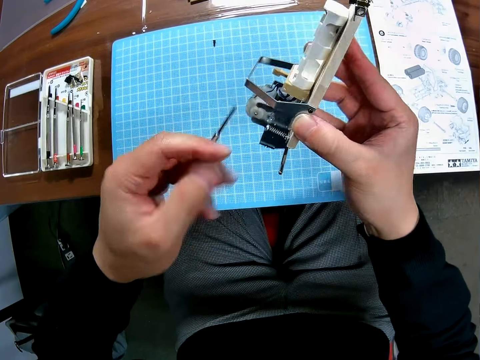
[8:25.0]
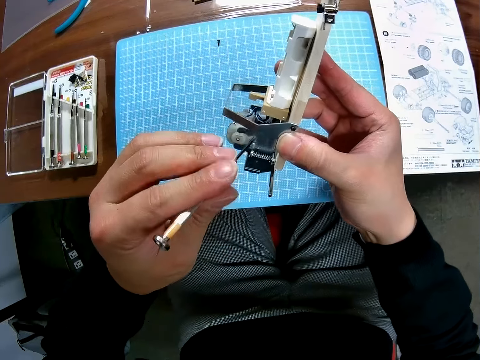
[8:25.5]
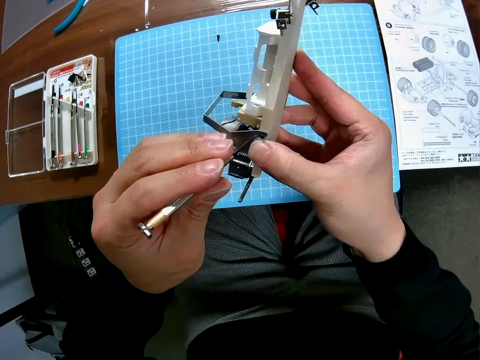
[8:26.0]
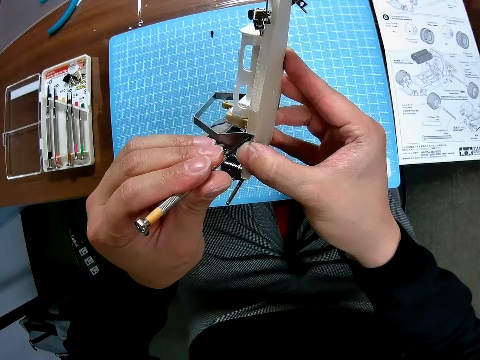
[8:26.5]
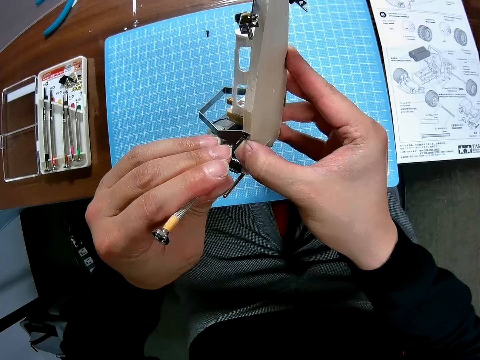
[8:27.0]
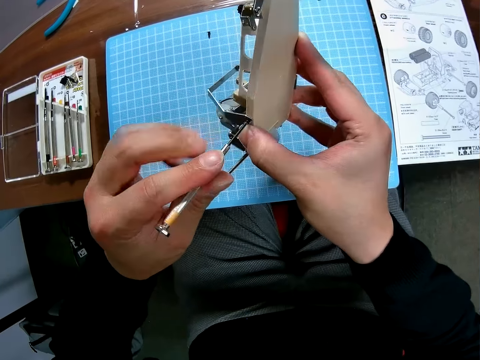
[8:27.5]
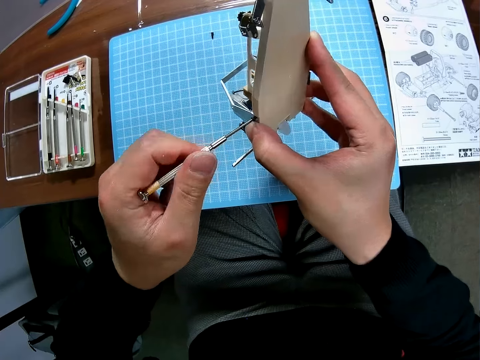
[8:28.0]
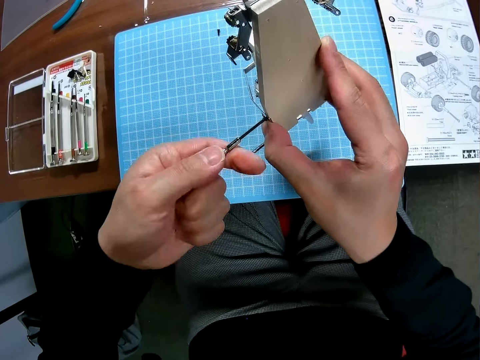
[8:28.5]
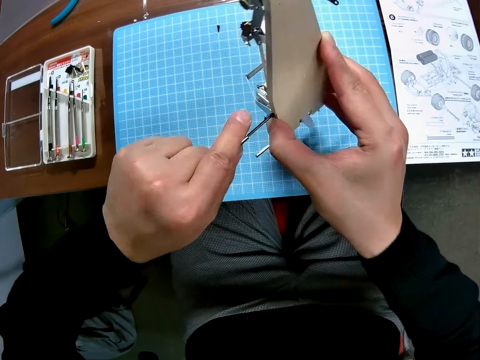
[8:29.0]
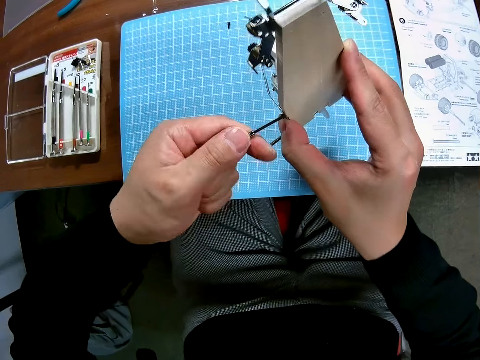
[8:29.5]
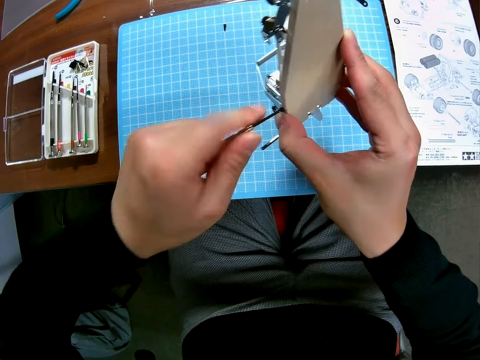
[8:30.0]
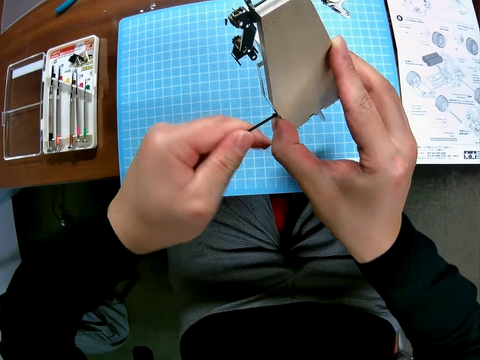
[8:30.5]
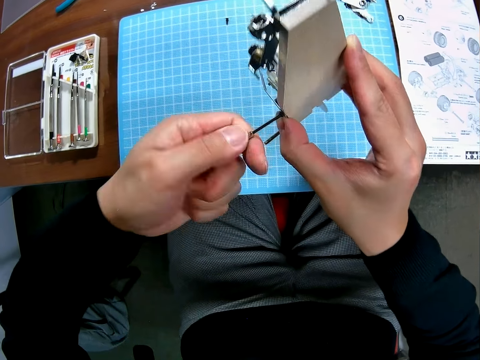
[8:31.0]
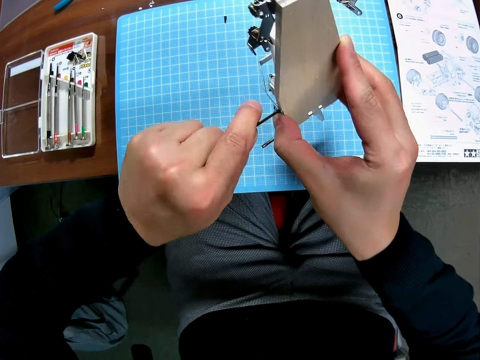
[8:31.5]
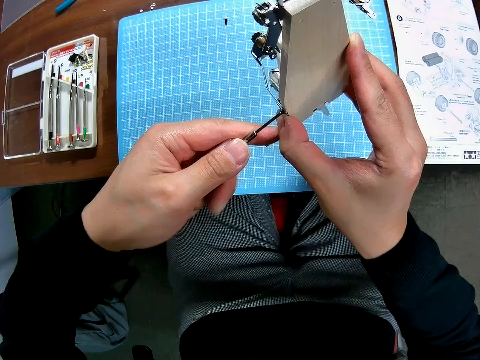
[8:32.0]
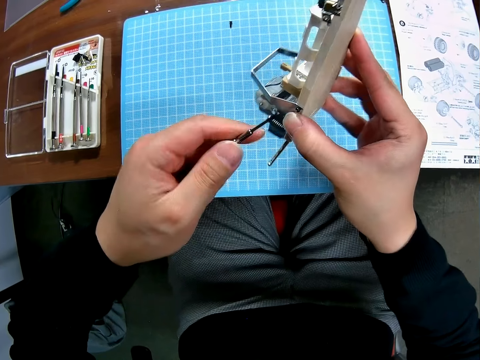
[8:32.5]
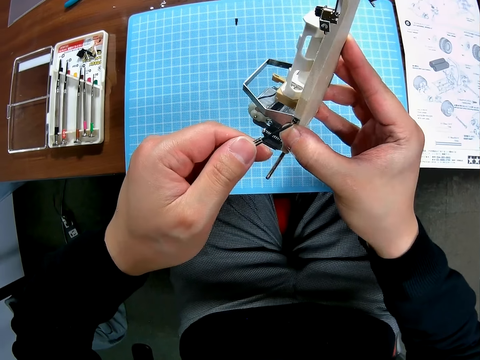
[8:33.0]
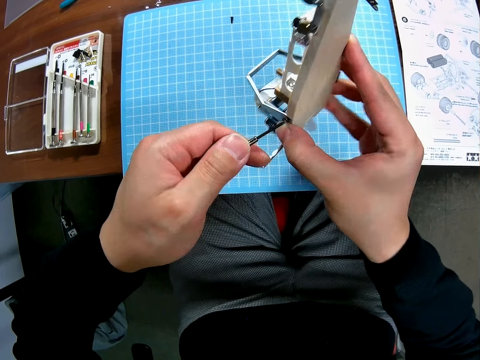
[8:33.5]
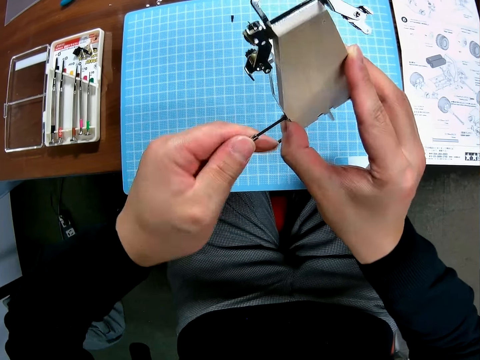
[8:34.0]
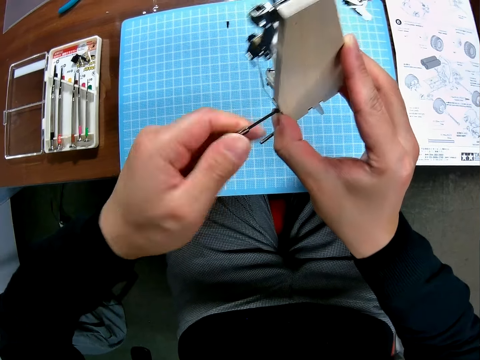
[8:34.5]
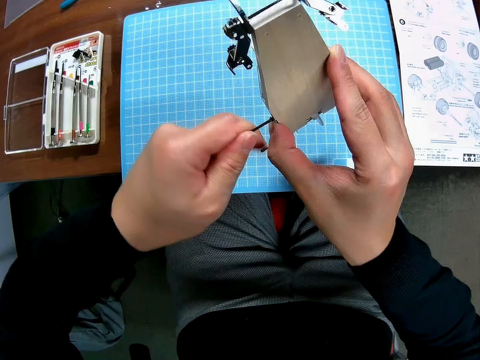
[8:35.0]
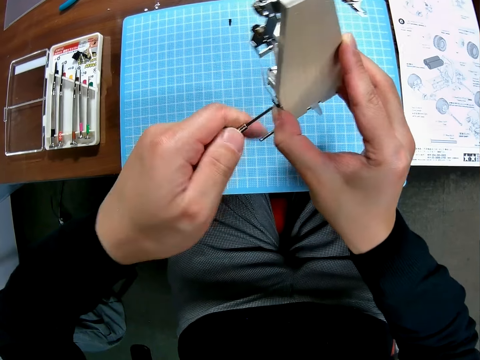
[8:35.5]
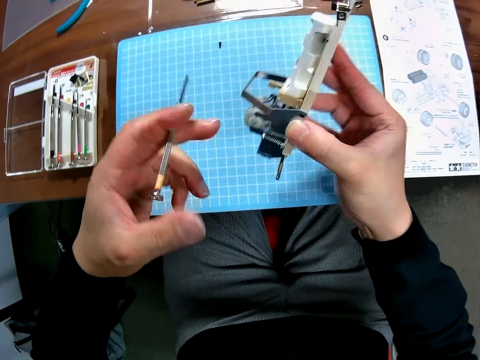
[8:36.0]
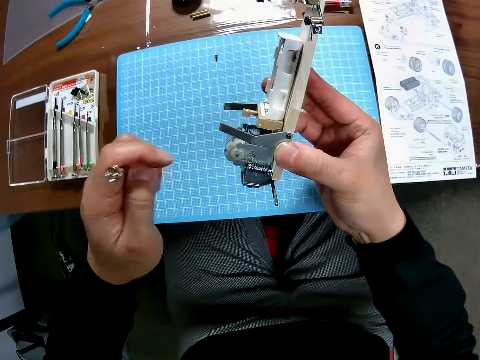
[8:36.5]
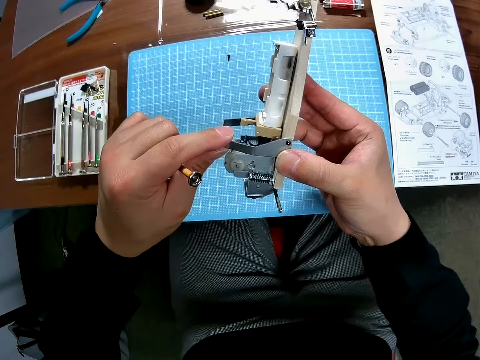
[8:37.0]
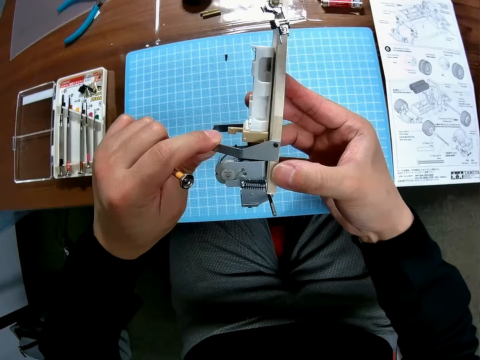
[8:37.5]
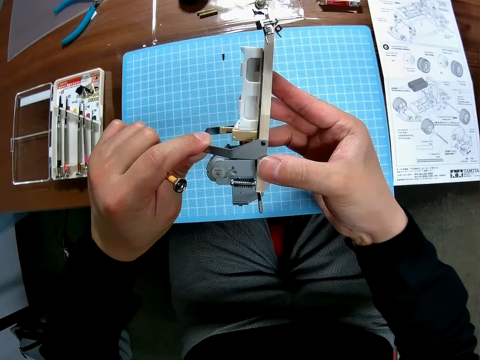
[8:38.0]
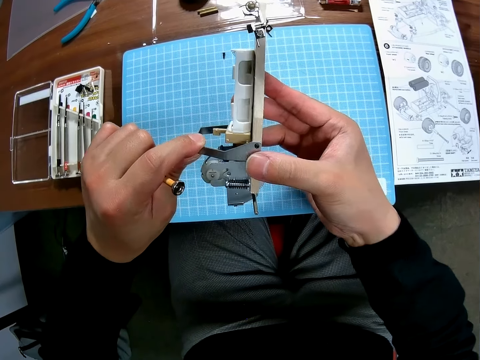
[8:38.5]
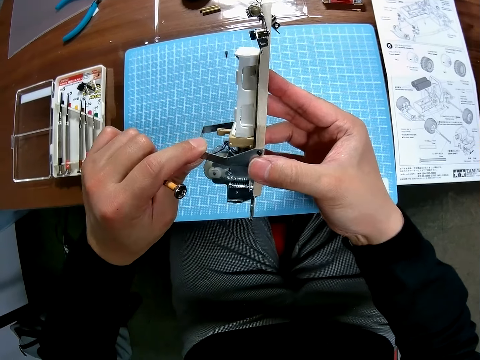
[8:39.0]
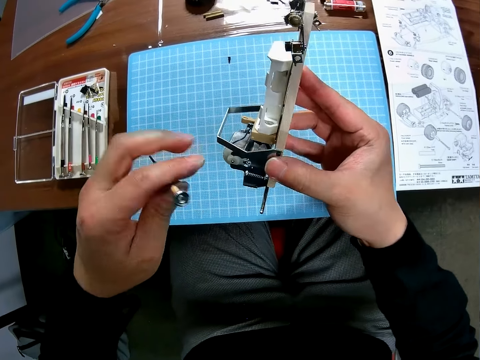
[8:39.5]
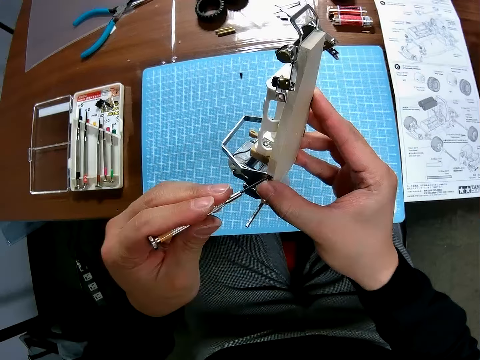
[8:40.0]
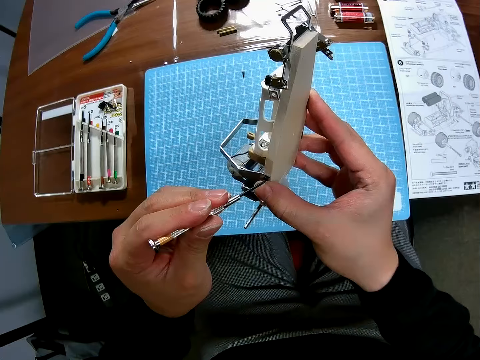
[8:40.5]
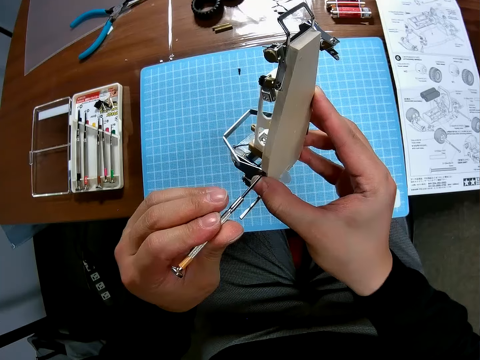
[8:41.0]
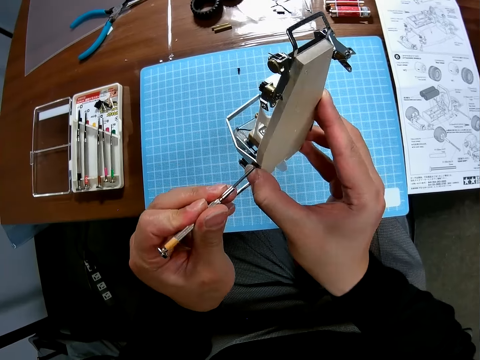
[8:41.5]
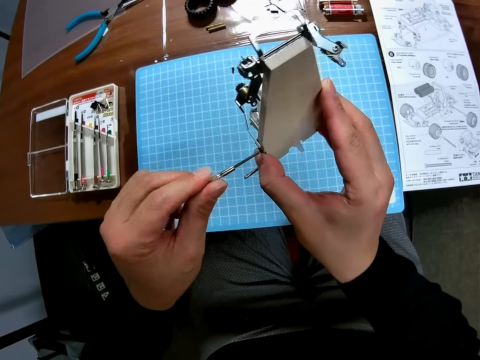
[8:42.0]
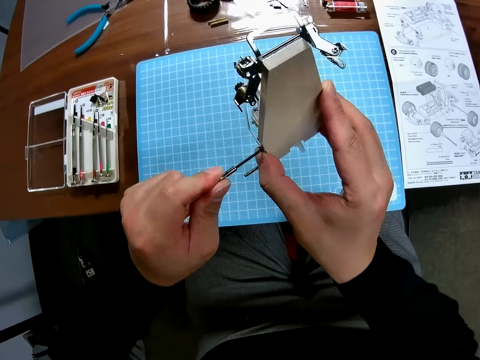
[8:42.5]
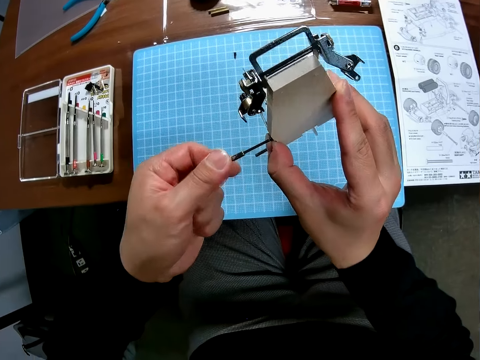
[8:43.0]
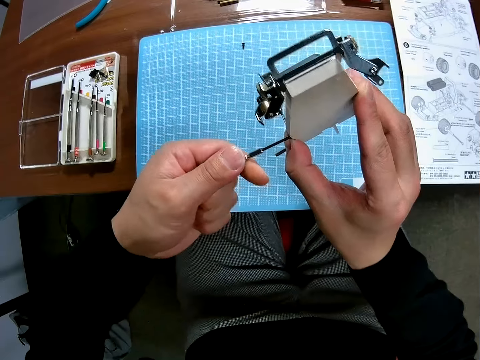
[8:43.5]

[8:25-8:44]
The camera wearer holds a rear wing end plate. They examine the metallic component of the toy. They screw the bolt into the toy.

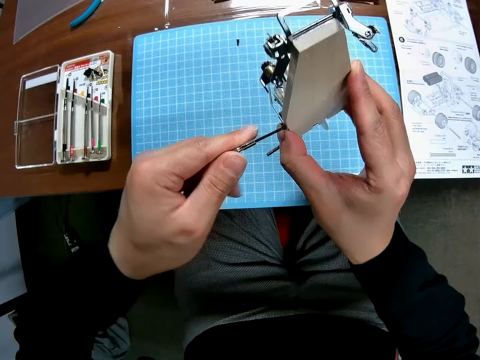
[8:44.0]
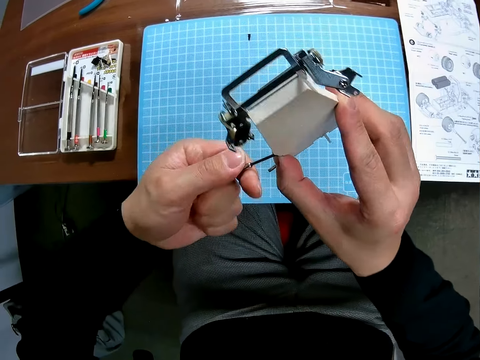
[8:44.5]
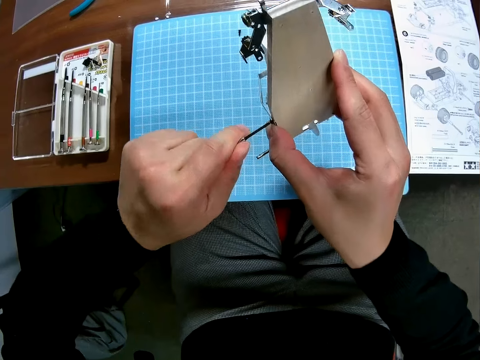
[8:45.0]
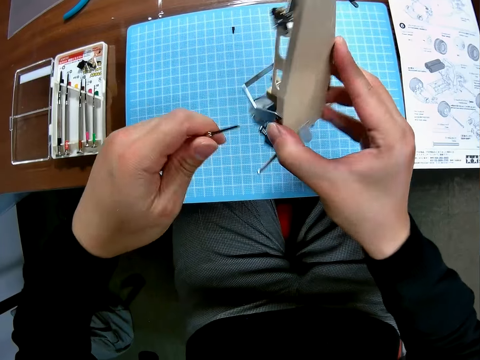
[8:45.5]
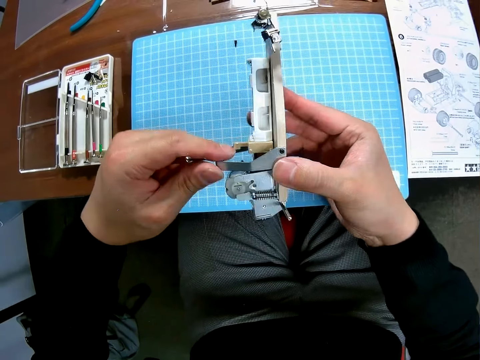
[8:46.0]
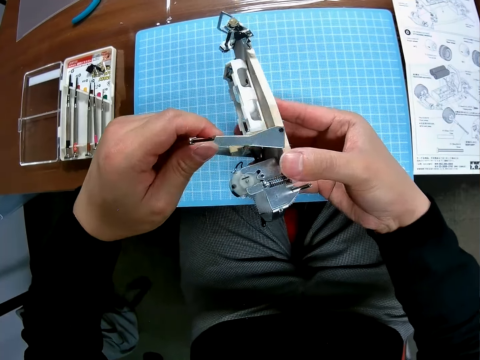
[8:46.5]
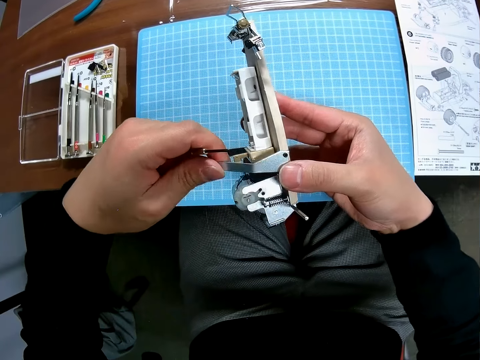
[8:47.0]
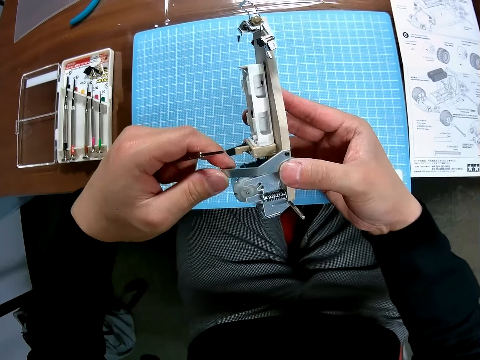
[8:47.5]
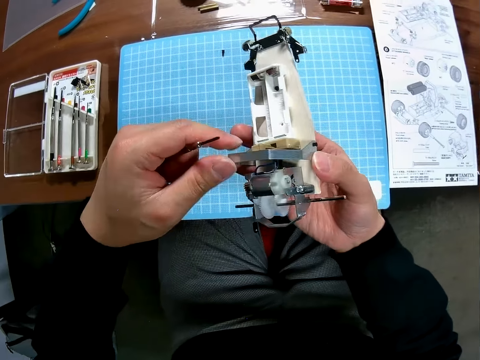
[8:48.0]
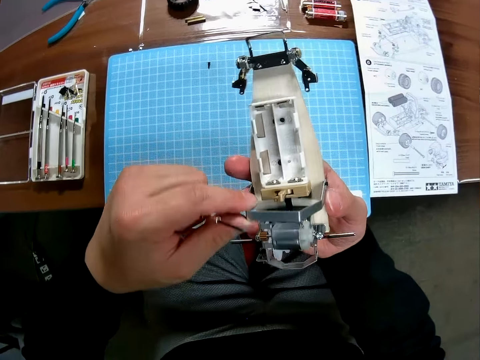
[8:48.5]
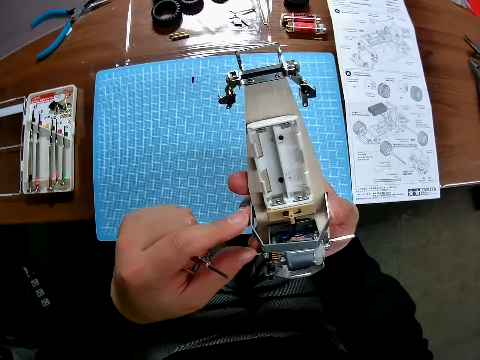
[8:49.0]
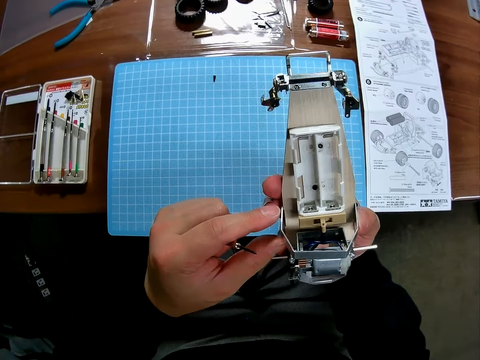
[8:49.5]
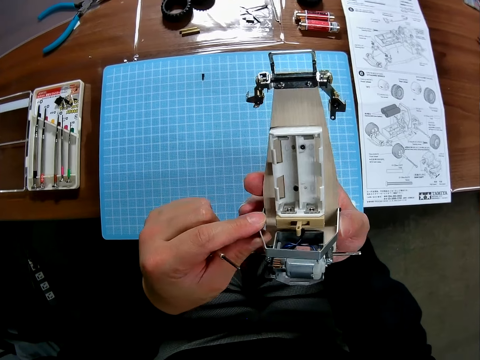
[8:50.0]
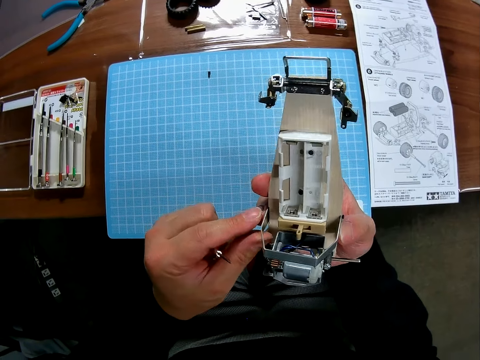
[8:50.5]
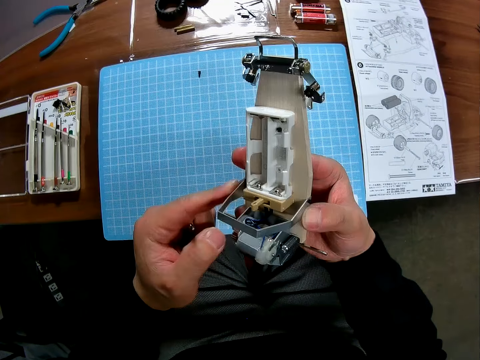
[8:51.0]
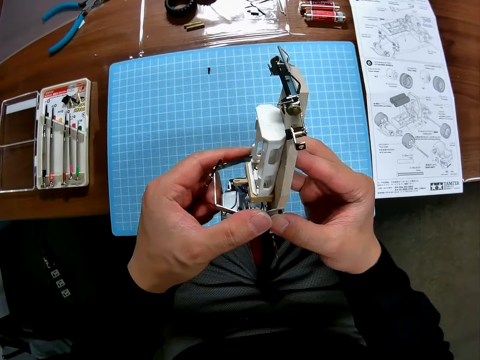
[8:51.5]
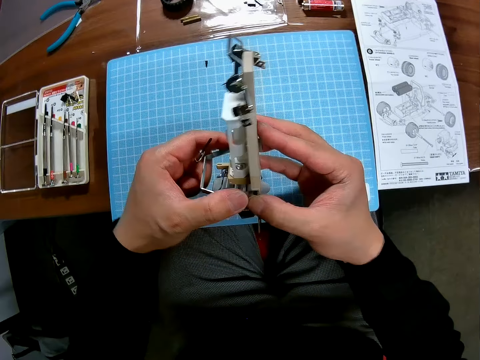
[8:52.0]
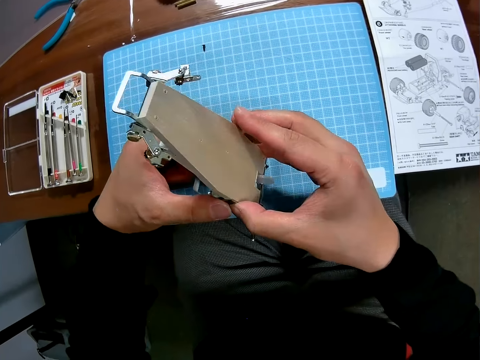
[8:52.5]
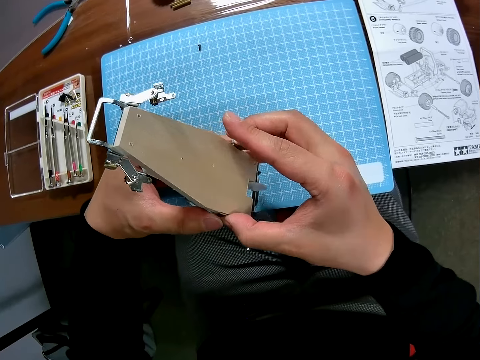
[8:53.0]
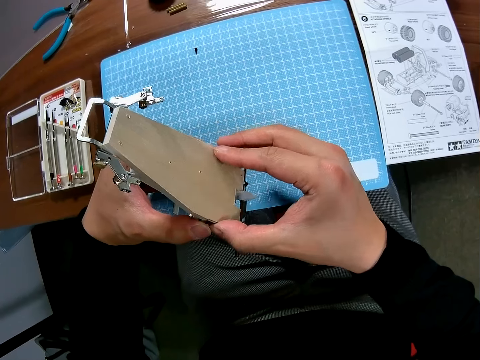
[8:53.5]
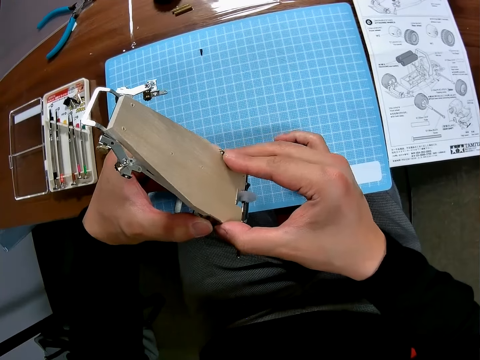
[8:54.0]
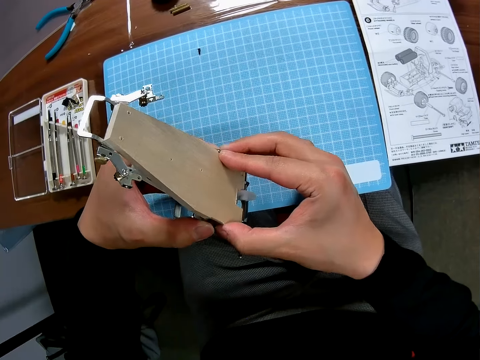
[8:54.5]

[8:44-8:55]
The camera wearer examines the metallic component of the toy. They hold a rear wing end plate.
